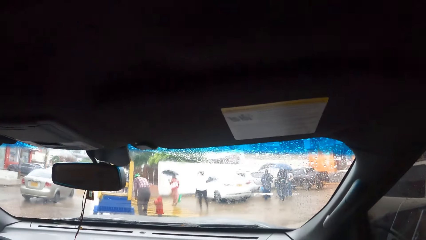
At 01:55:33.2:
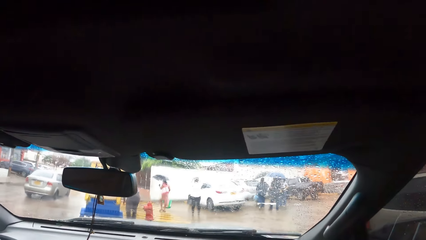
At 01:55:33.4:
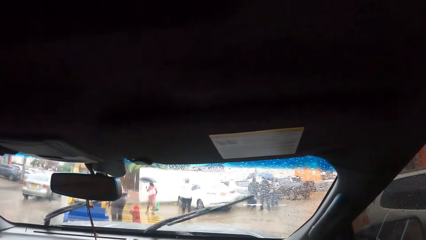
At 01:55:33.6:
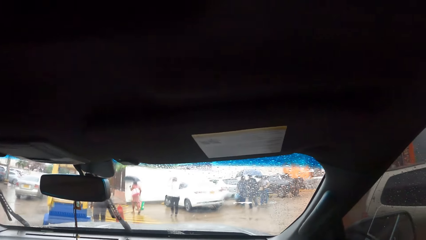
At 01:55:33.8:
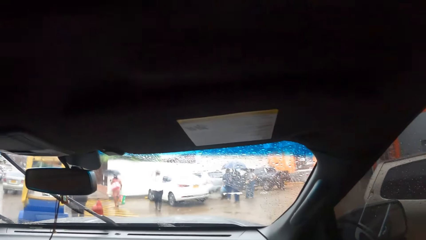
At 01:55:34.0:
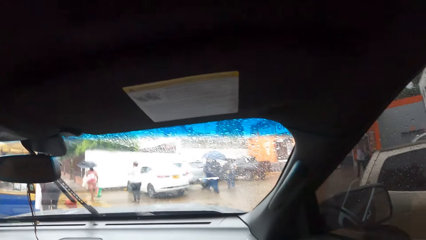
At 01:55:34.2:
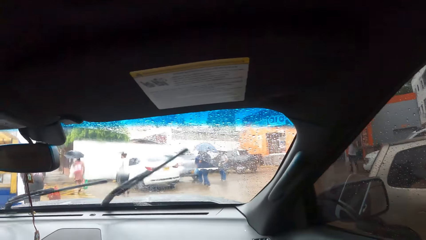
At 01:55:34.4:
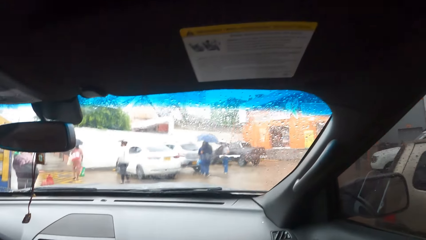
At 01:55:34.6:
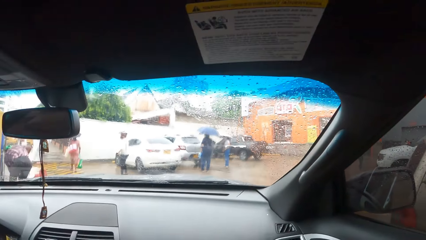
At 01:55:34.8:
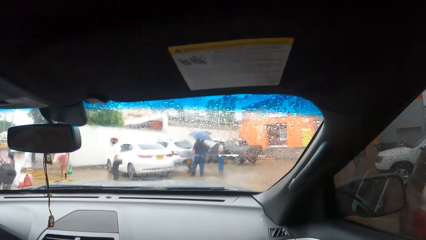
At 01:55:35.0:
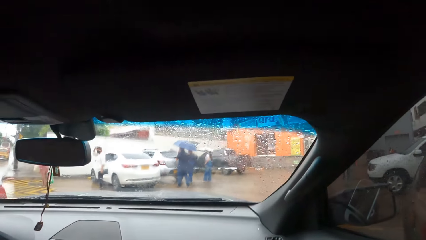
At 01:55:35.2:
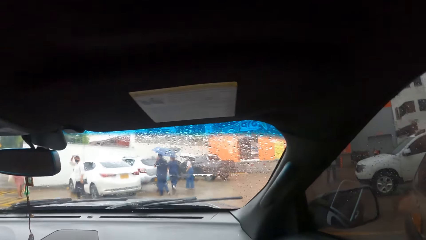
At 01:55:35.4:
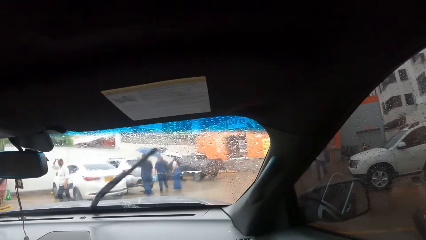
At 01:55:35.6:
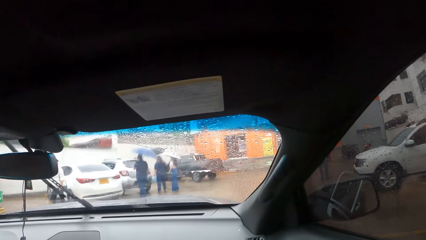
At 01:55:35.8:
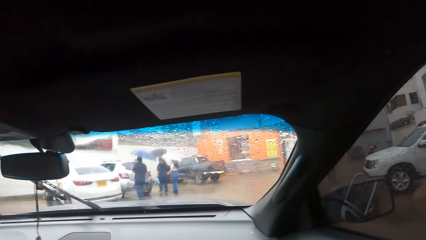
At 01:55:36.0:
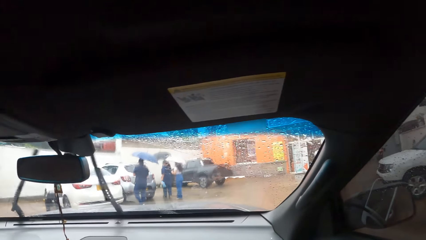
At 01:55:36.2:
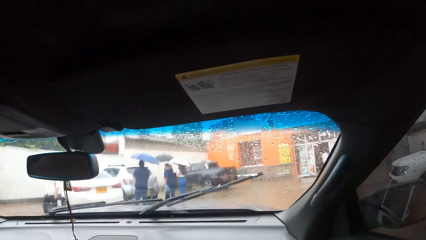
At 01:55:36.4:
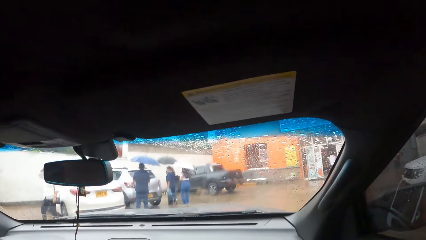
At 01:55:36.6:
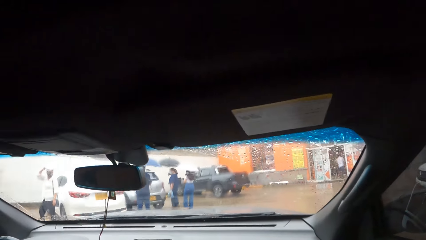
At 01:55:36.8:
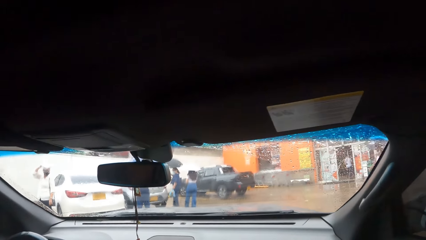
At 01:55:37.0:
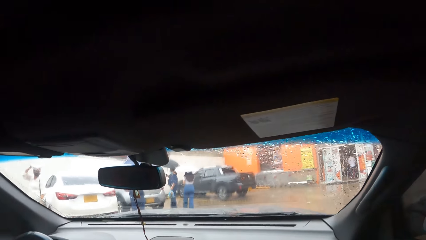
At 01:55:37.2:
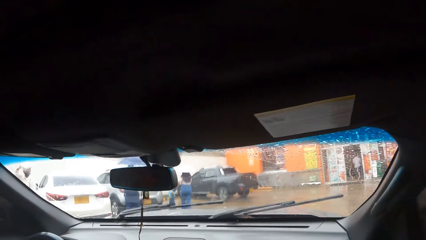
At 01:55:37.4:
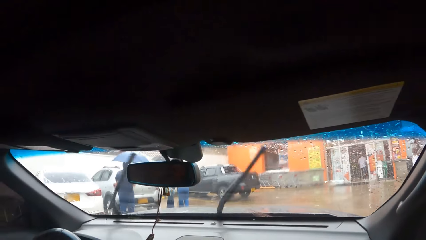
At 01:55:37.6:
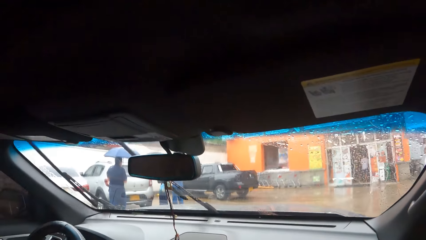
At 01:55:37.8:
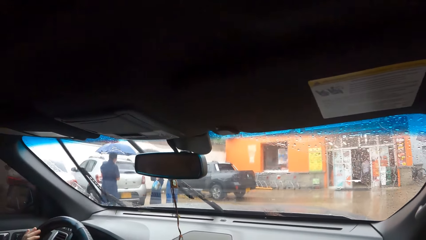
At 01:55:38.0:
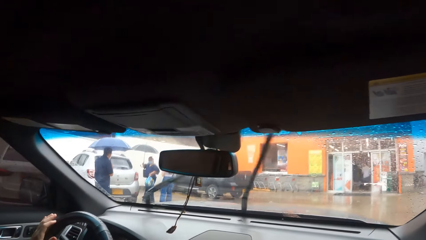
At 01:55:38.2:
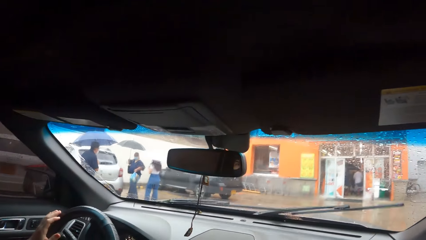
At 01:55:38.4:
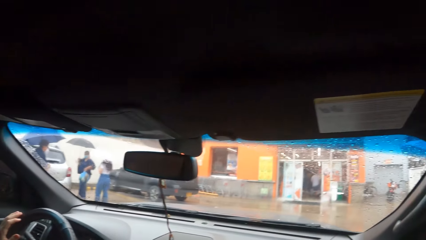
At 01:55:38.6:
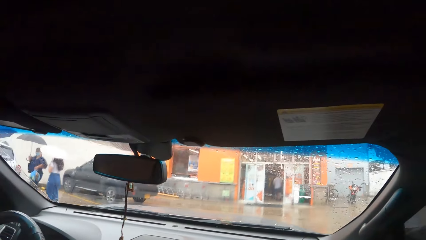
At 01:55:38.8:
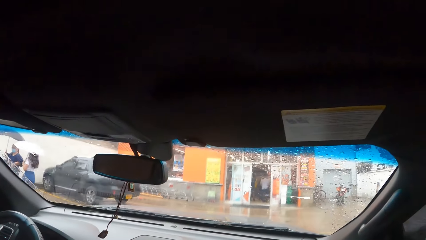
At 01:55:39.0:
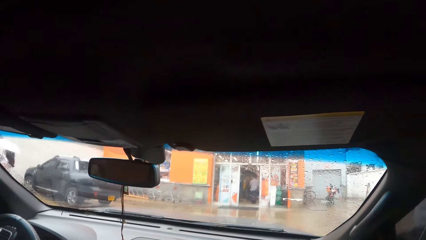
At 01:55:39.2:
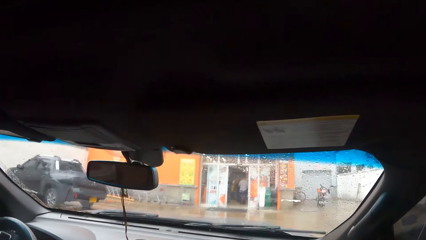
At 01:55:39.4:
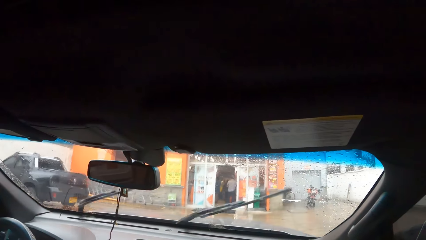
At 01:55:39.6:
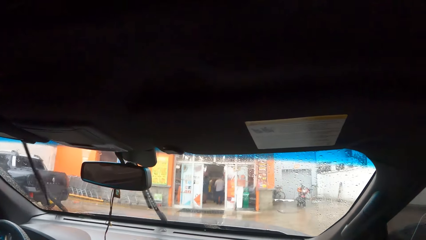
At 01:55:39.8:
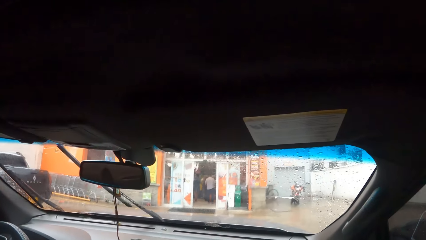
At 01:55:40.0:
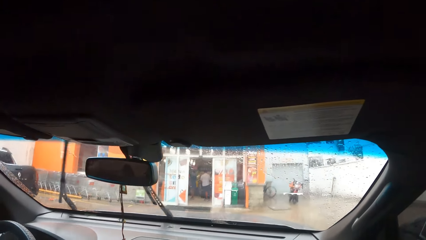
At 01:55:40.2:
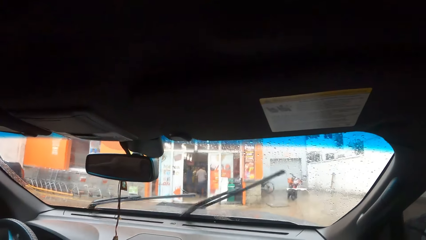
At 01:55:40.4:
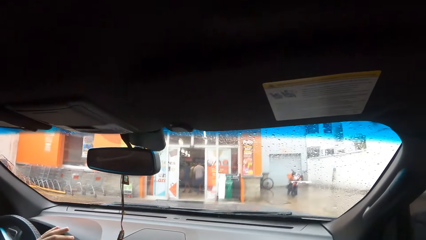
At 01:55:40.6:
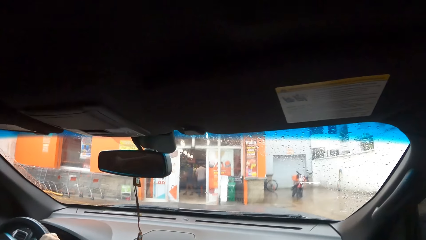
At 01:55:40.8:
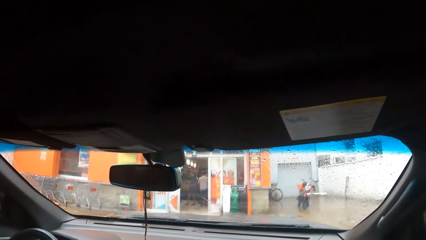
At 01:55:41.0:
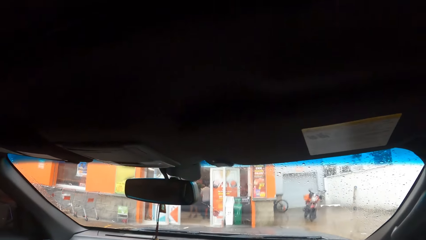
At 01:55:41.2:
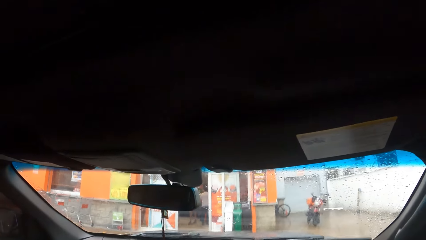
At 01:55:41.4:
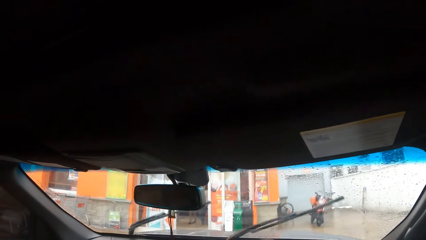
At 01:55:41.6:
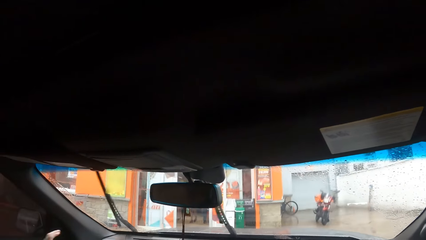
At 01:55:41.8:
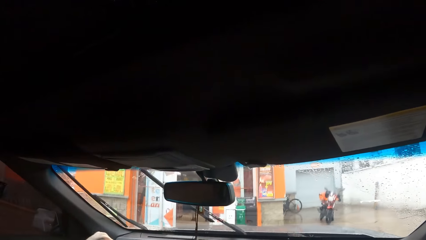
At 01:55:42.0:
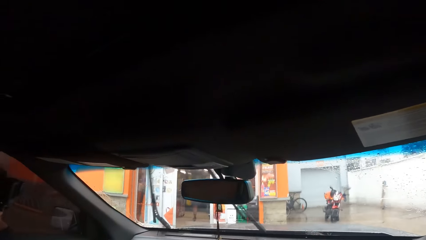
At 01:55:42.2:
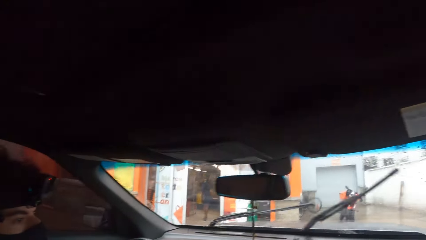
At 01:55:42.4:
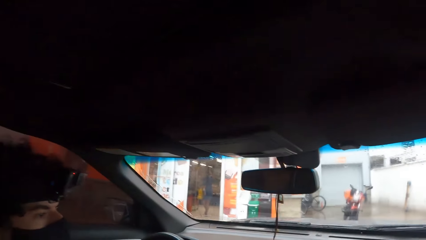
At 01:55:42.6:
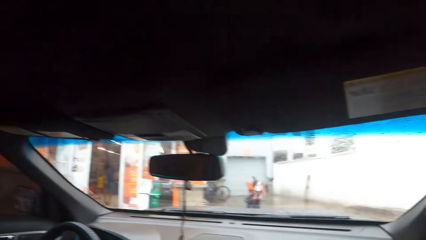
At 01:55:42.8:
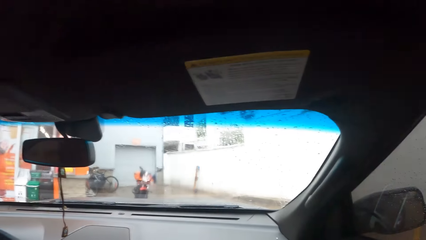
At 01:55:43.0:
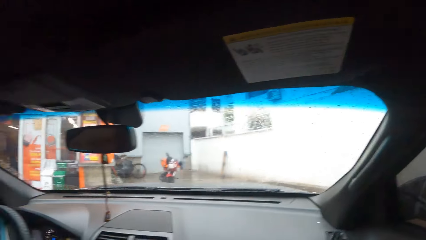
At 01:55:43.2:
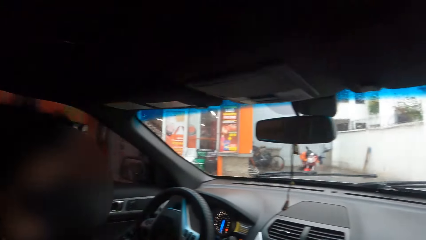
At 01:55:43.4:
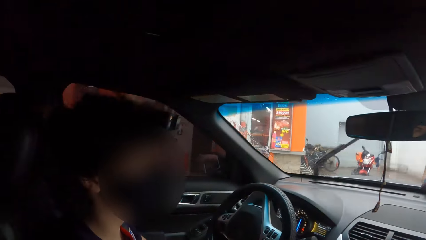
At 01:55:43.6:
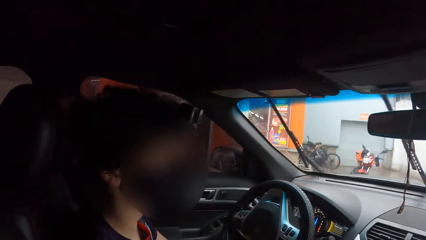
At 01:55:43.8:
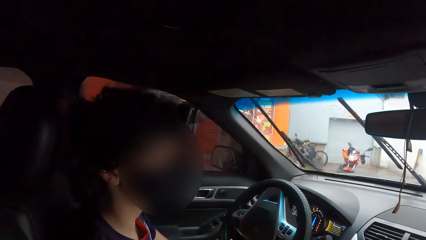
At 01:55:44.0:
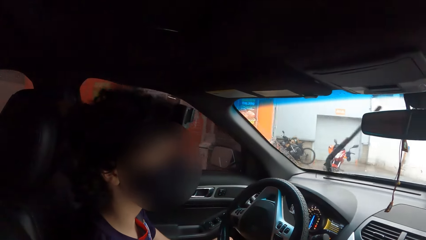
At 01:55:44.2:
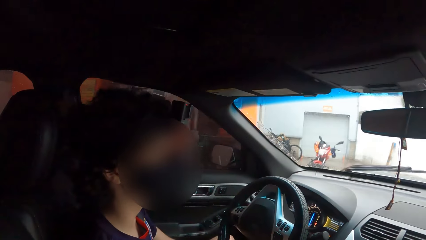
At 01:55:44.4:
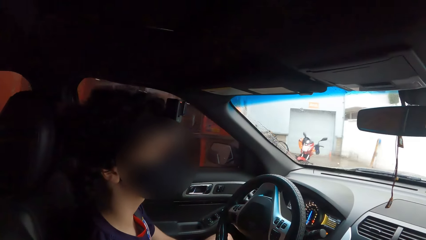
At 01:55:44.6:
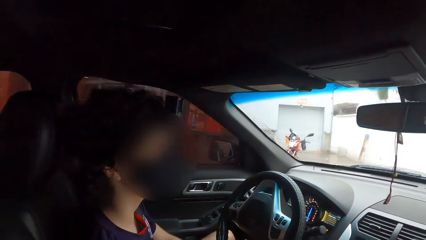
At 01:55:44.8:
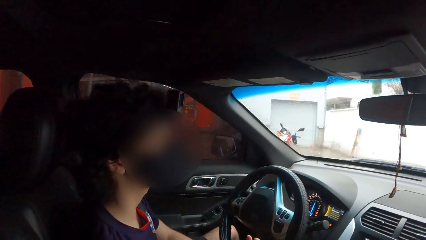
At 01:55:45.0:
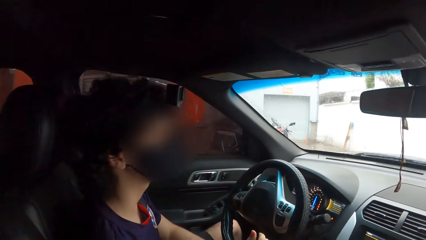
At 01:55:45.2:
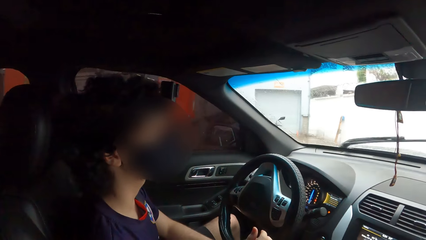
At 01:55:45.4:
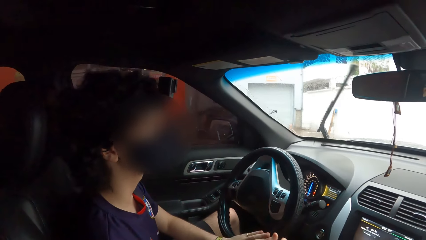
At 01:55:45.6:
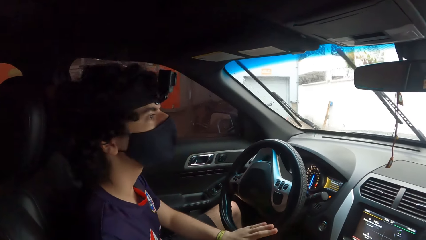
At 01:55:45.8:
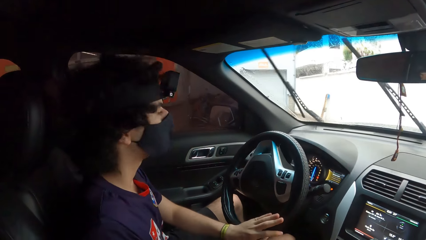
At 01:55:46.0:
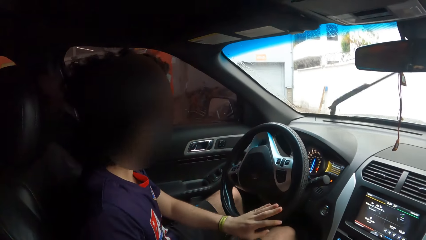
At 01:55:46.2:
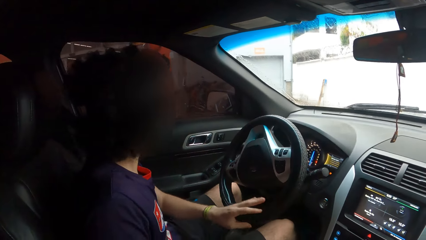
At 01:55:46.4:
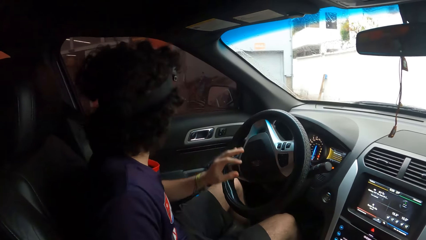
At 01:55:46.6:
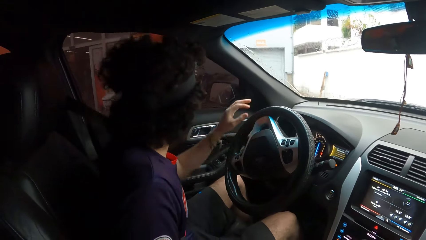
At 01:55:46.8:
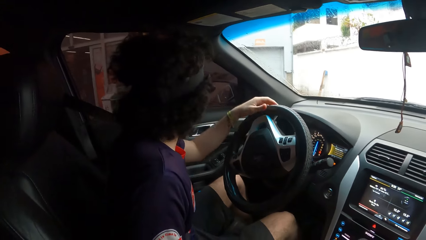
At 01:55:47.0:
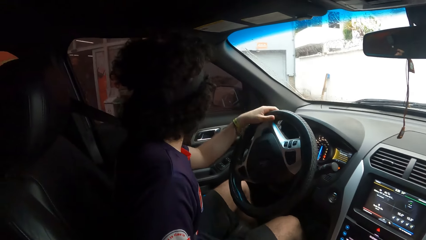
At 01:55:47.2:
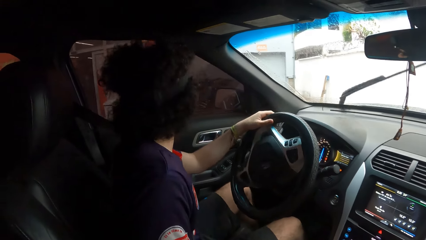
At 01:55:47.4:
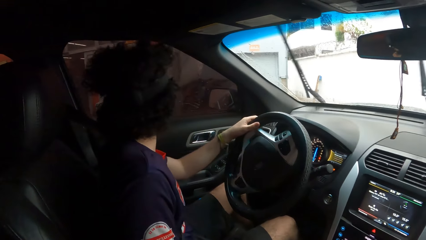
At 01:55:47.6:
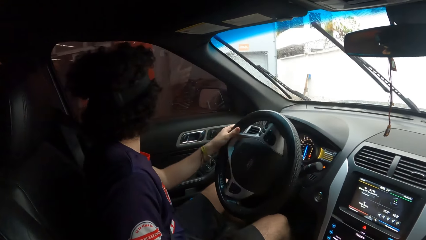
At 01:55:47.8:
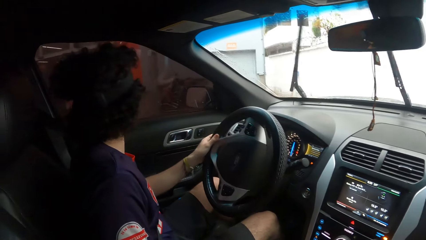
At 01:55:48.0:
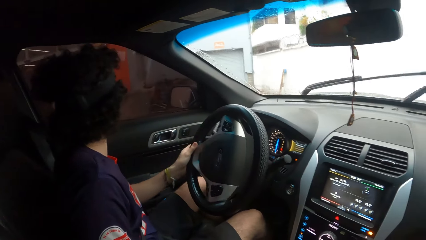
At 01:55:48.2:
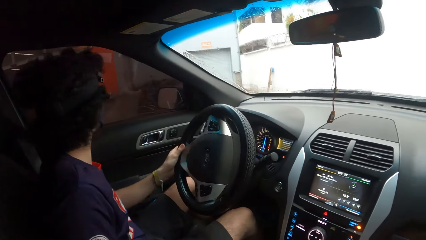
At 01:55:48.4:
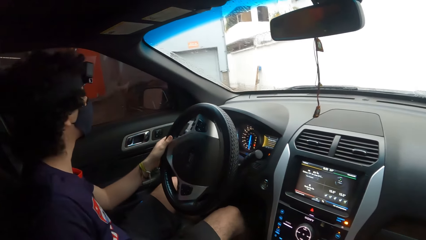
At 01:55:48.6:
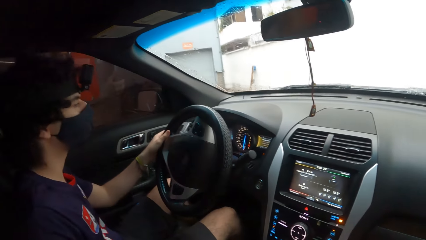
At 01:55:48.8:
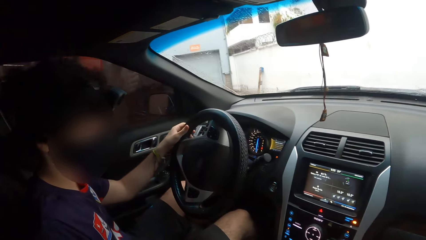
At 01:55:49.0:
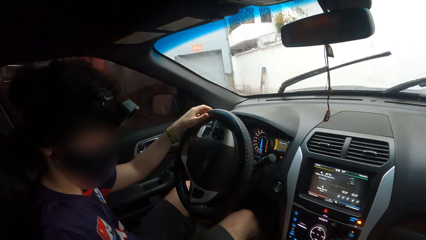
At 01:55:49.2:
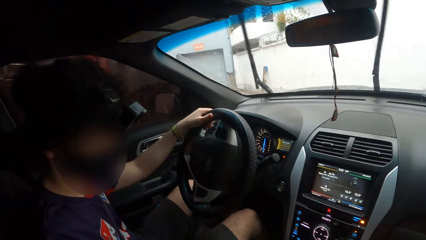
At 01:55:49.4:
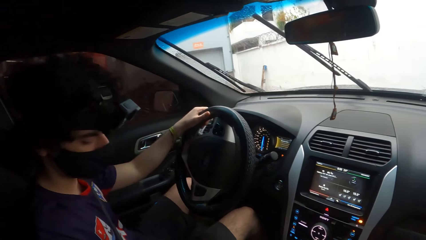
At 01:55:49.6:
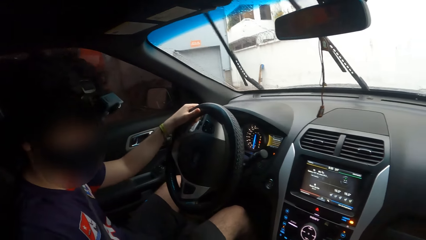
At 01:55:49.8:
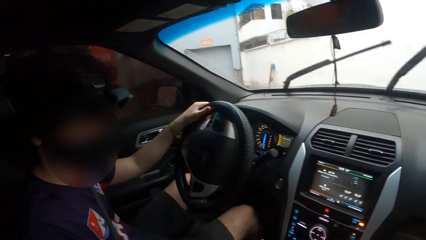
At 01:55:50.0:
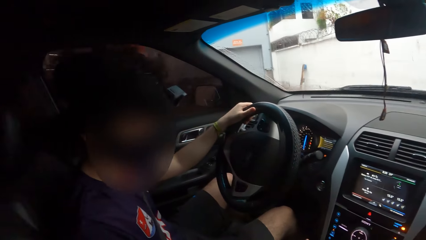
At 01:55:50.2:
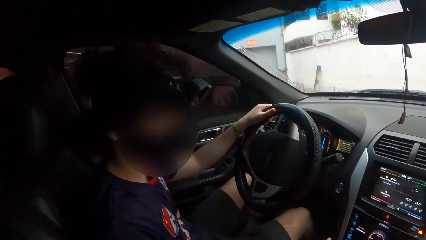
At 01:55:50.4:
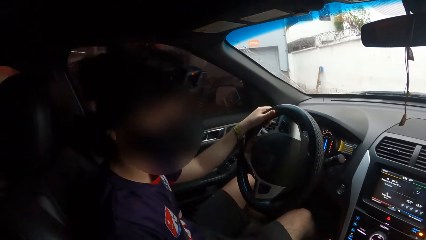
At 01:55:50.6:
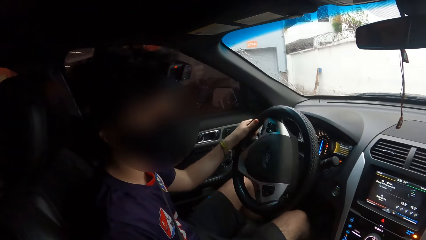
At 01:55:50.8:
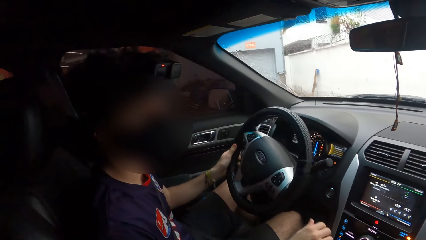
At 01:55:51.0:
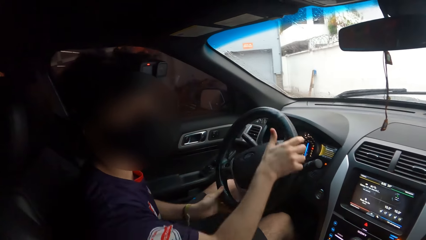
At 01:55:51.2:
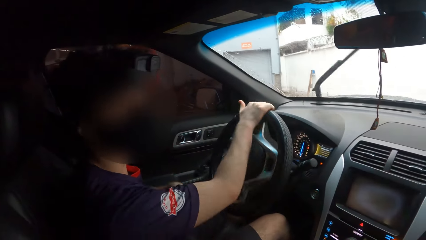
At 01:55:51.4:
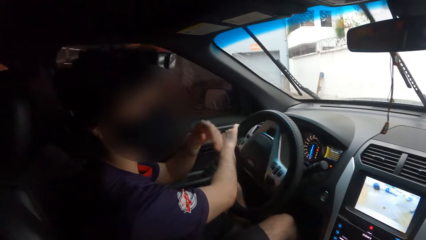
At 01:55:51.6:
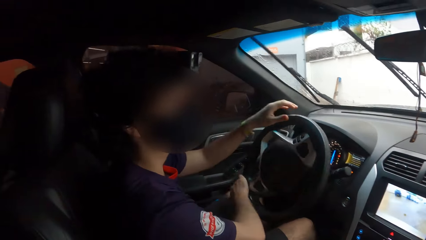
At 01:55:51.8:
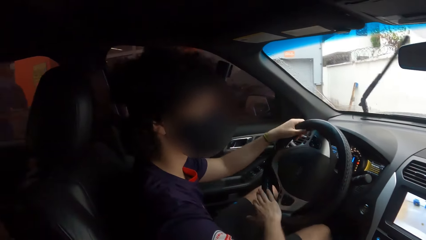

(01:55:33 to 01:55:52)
The camera wearer looks around. They look around again. They interact with a person. They interact with the person again. The person looks around. The person holds a steering with the left hand and drives a car on the parking lot. The camera wearer interacts with the person. They interact with the person again.
